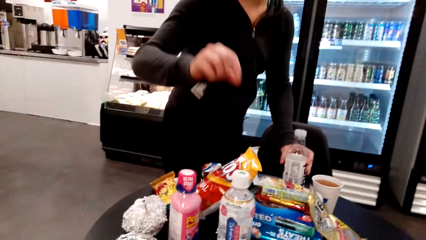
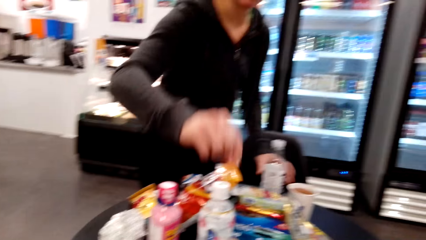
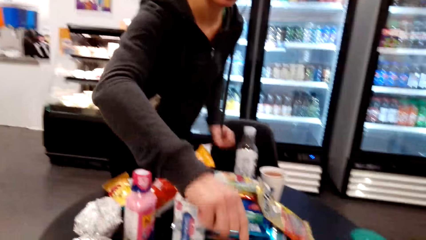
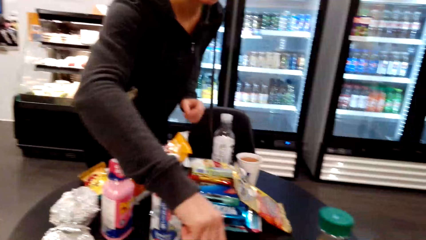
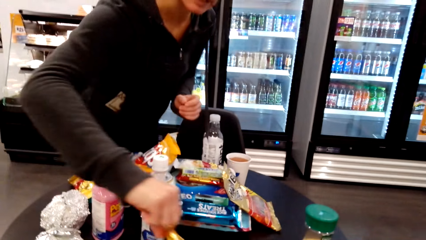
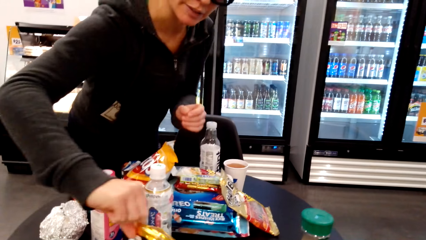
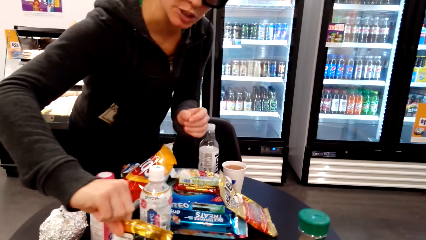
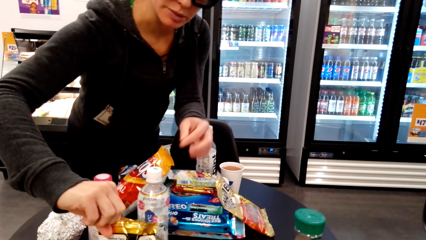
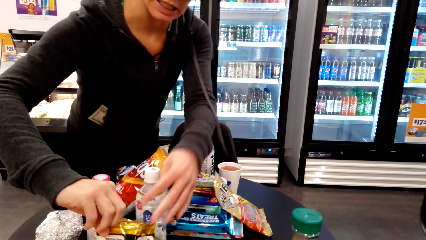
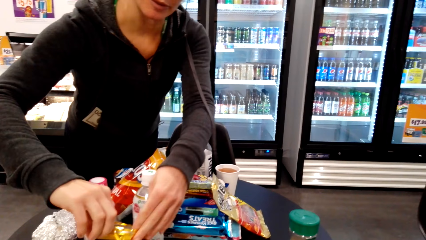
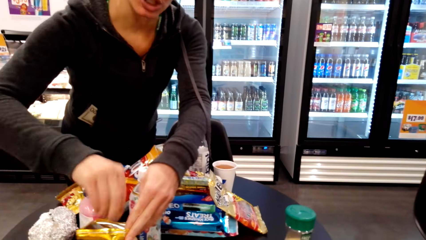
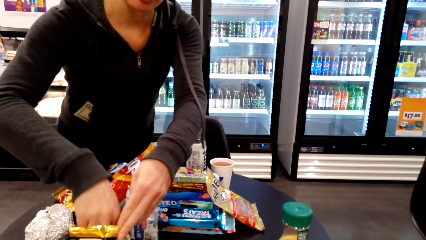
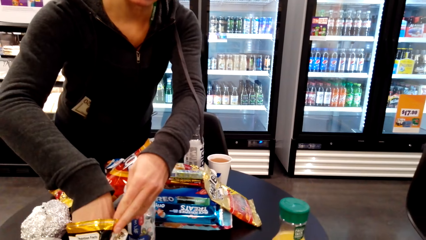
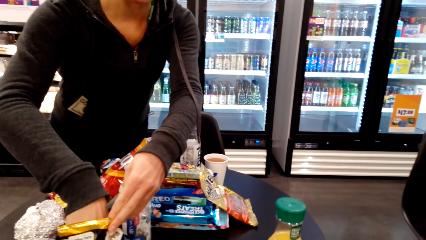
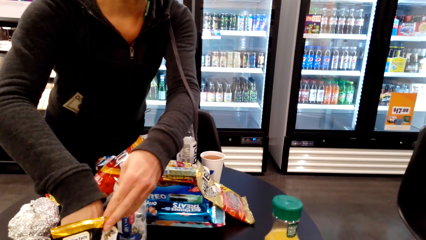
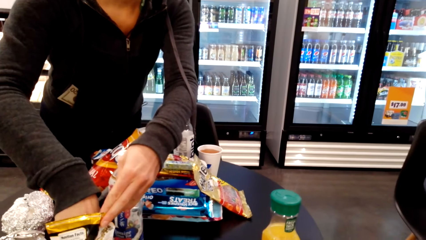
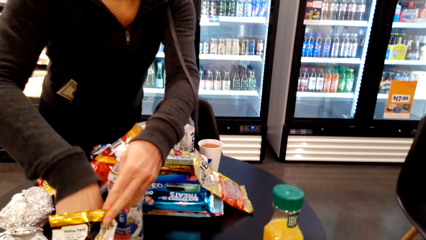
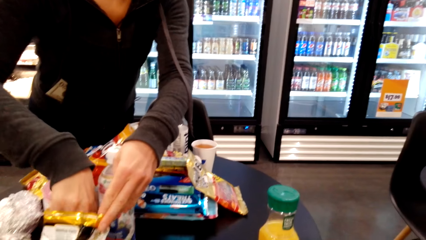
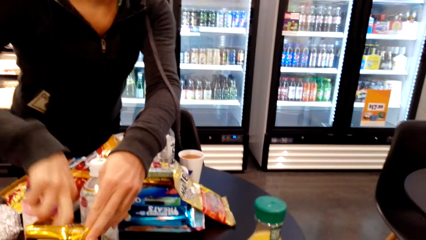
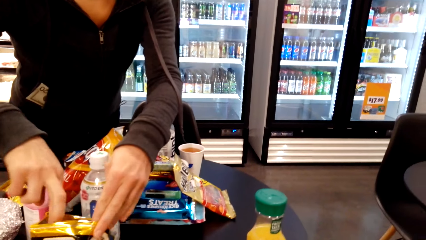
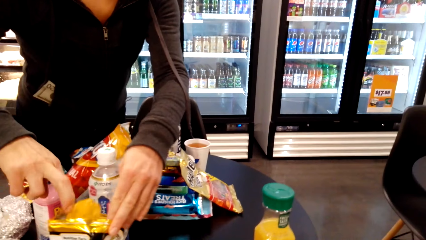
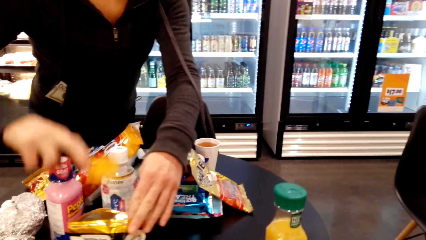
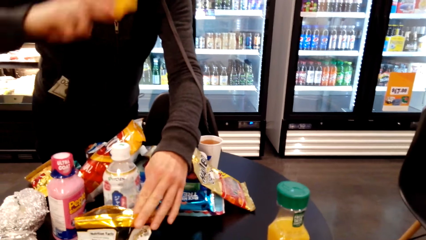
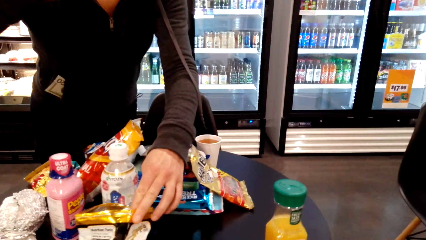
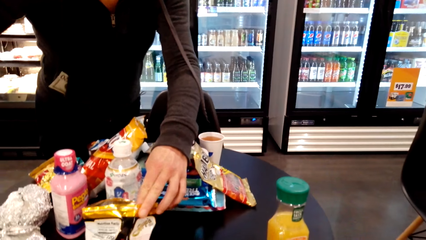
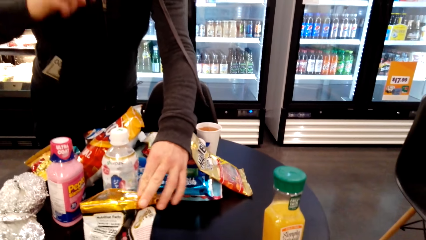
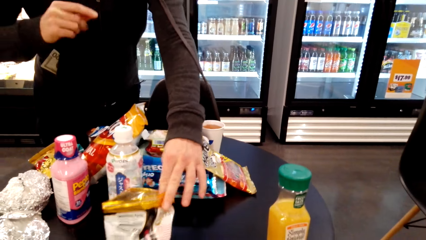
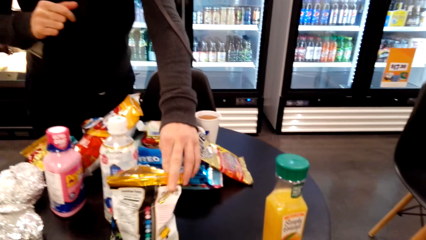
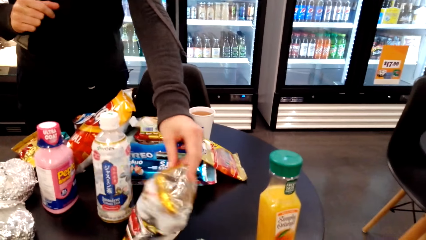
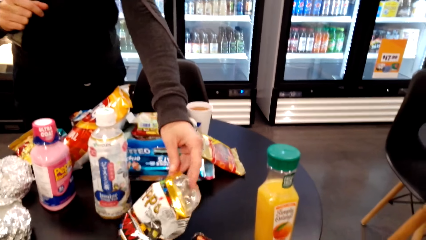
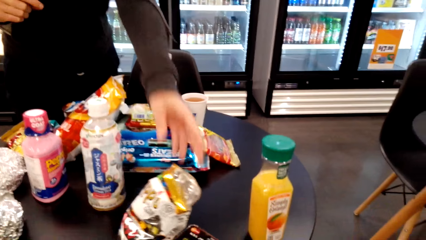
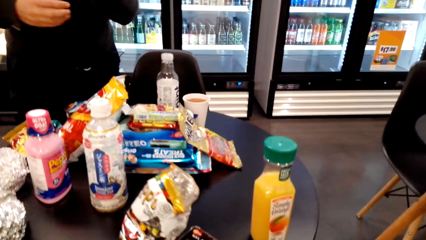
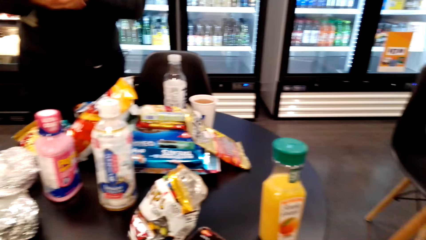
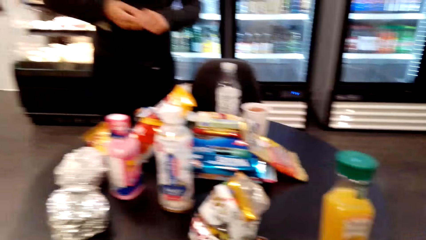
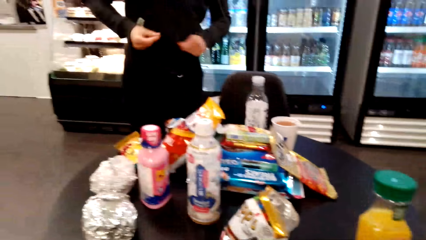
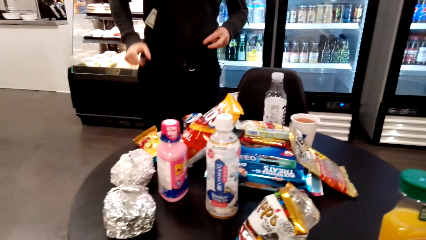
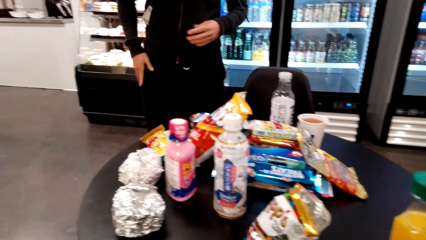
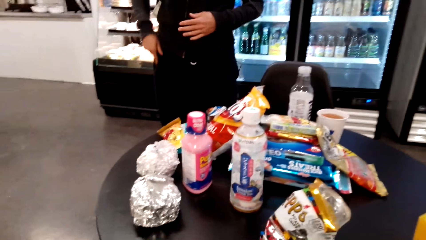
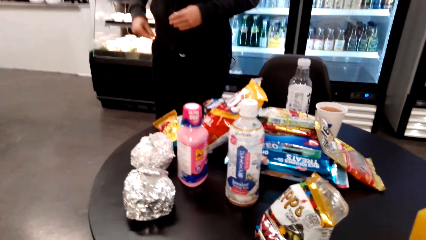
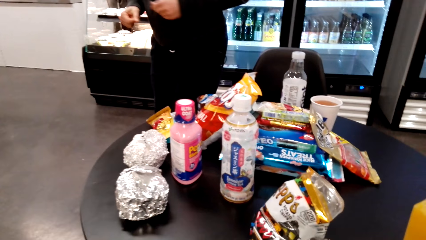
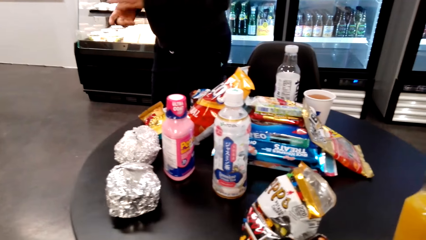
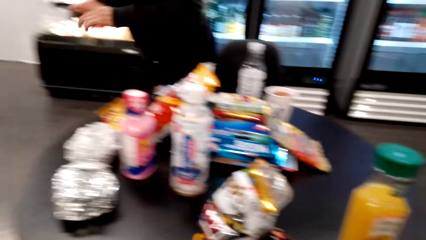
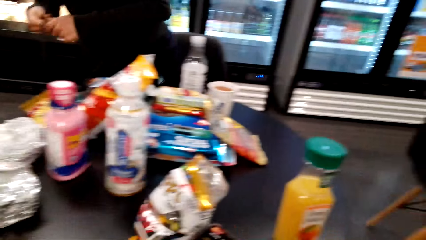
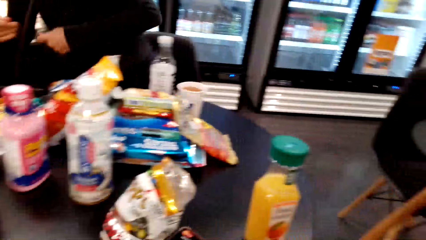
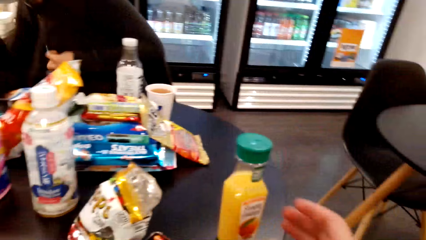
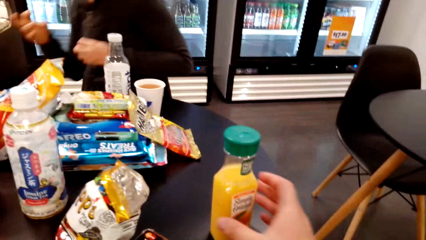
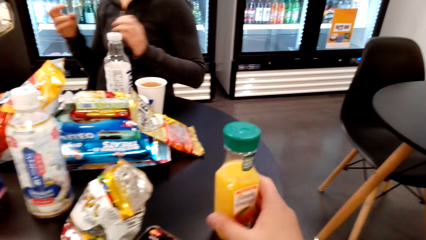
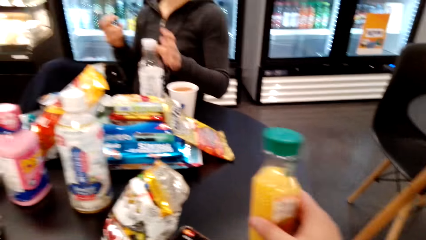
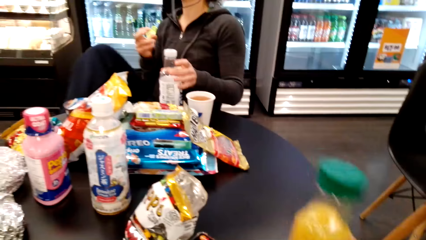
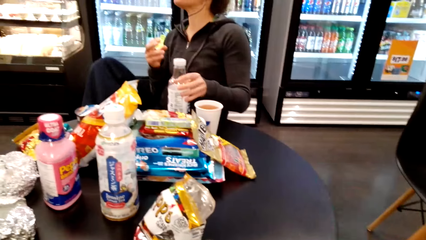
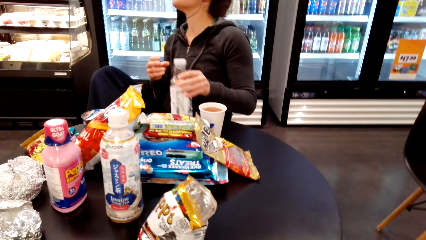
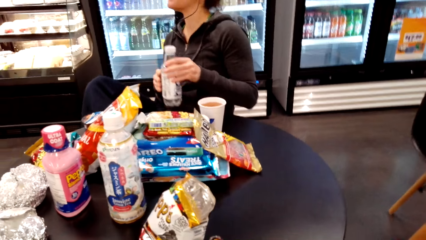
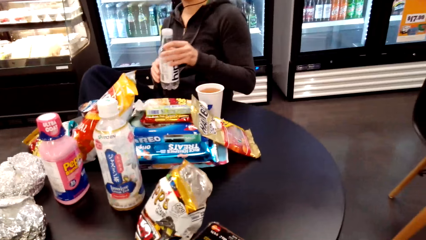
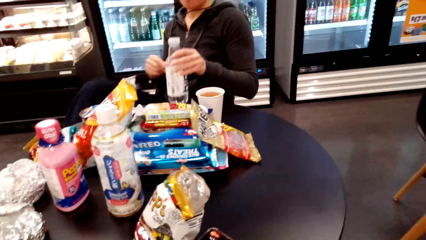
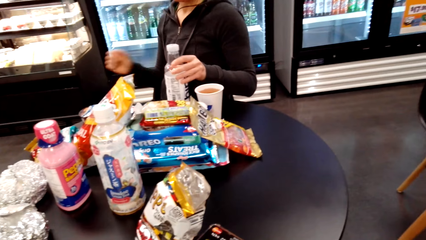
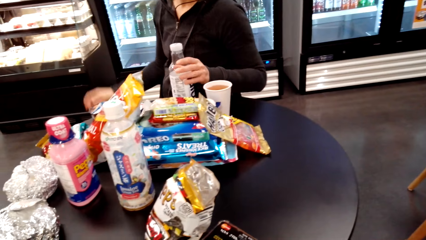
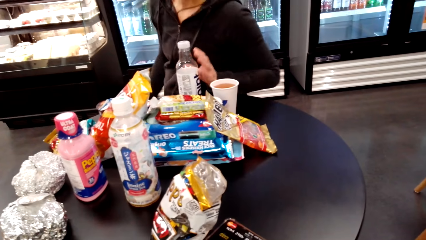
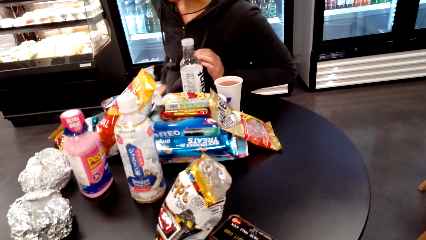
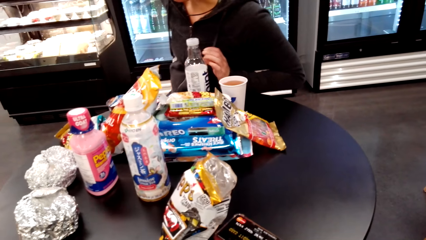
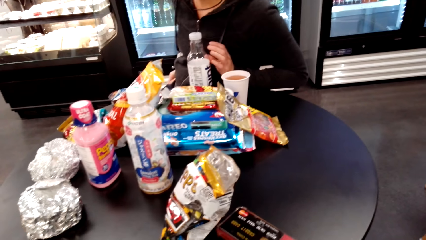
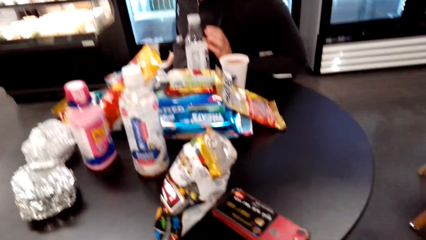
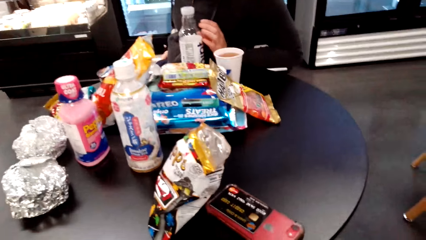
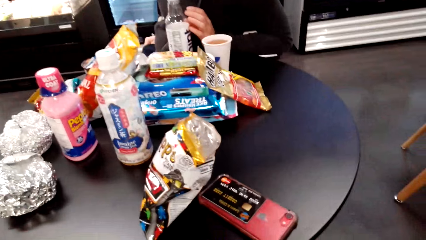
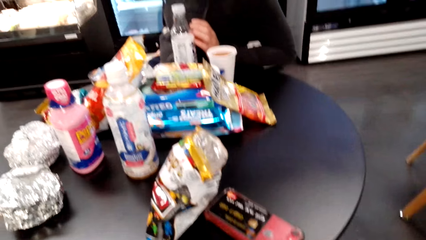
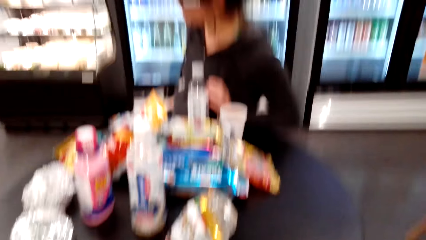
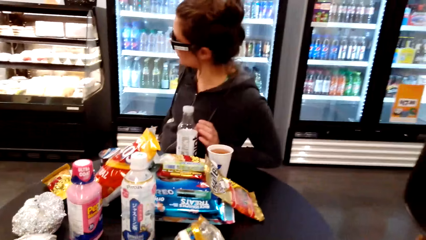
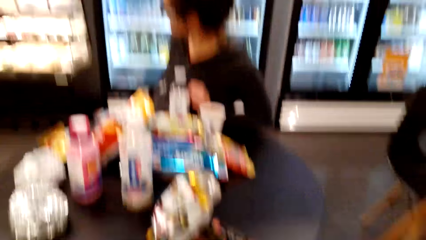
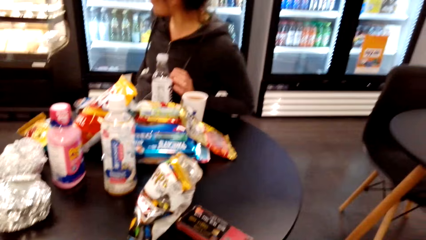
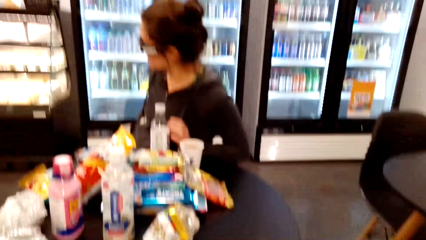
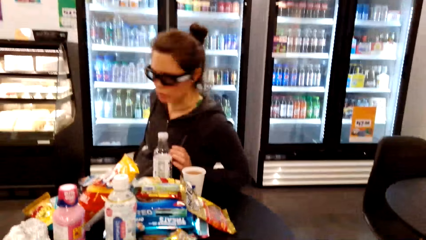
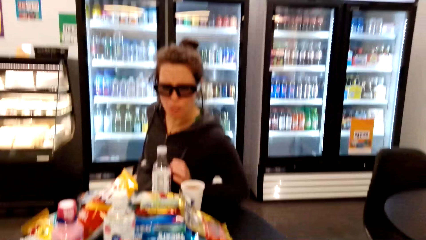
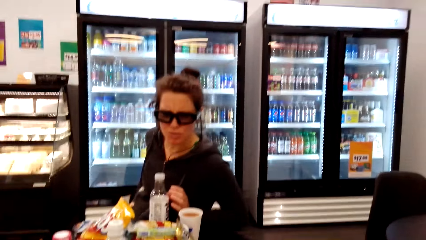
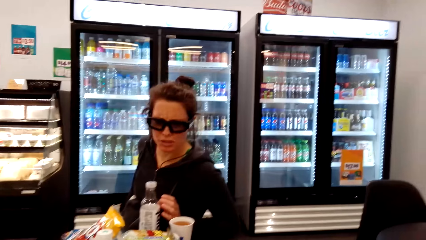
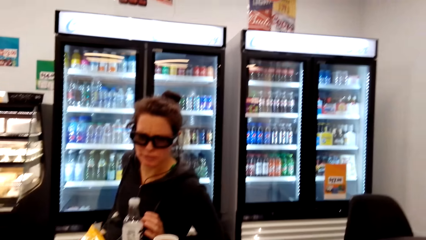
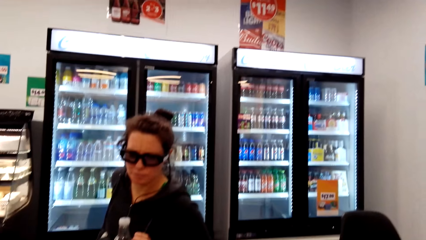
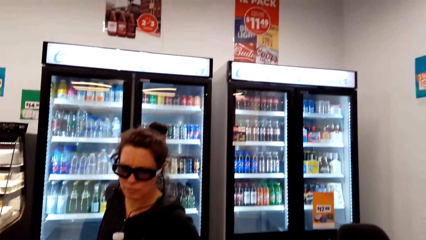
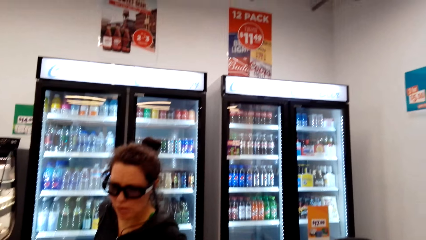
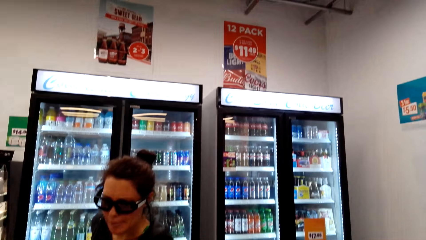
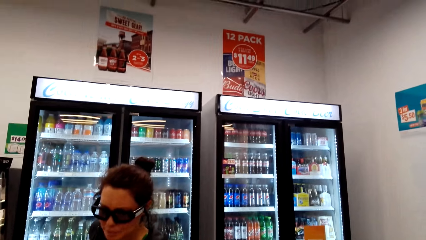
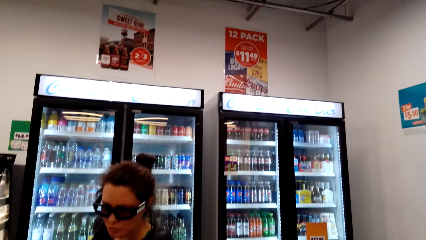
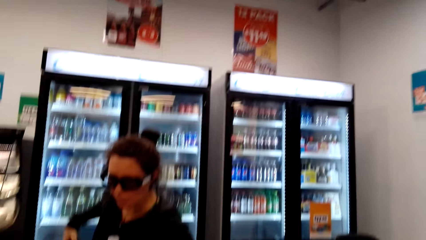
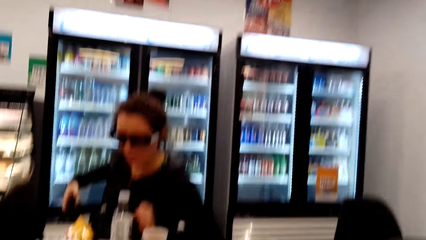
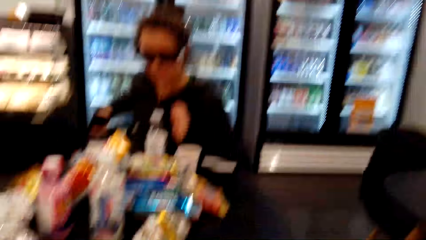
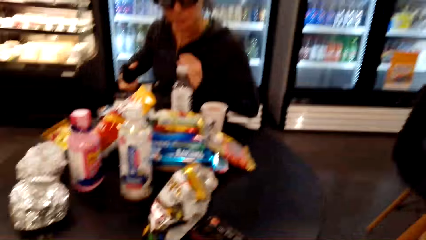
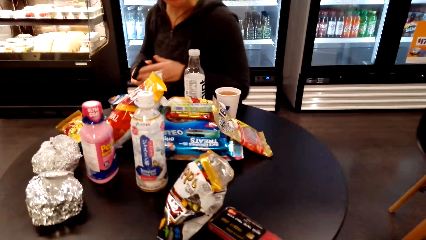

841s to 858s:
A lady places the bottle on the table. The lady holds the pack on the table. The lady picks a chip from the pack and eats the chip. The lady releases the pack, rubs hands, and rubs a hand on the clothes. The camera wearer picks the bottle from the table. The lady sits. The lady grabs the bottle of water and returns the bottle on the table. The lady puts a hand in the pocket and talks to the camera wearer.
